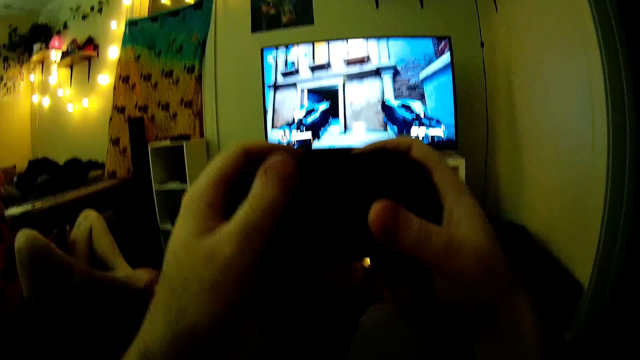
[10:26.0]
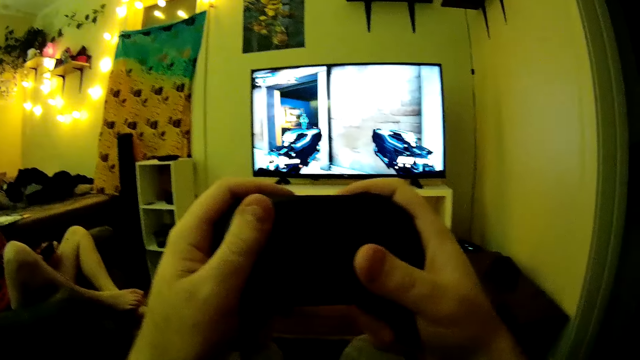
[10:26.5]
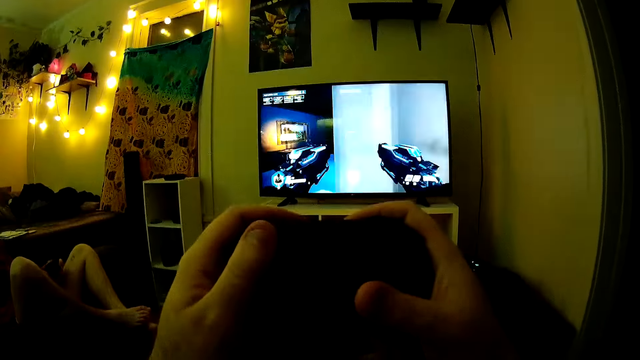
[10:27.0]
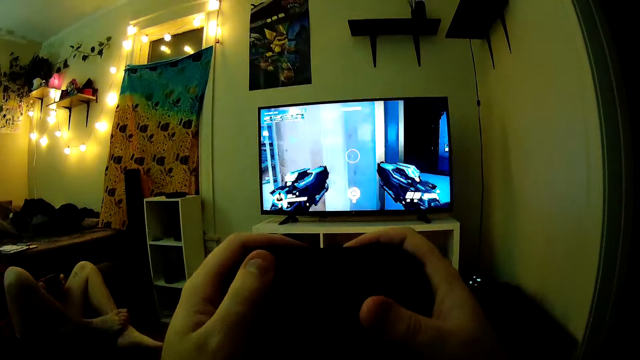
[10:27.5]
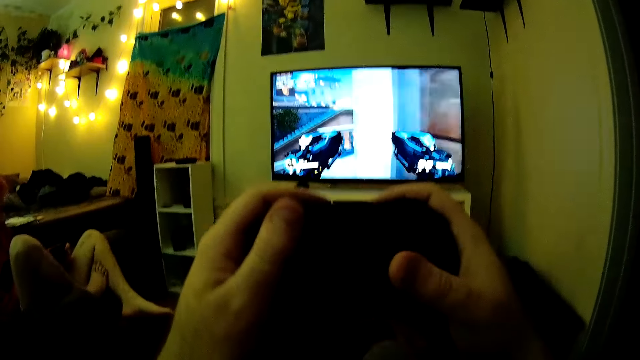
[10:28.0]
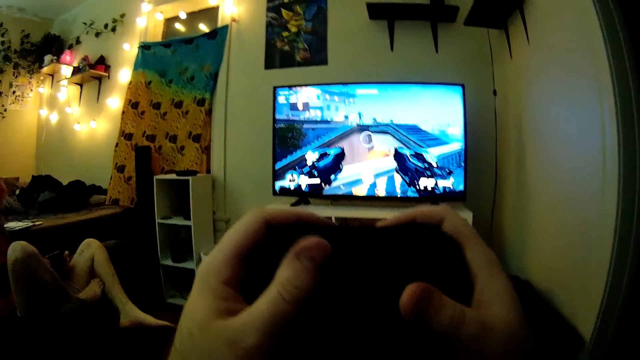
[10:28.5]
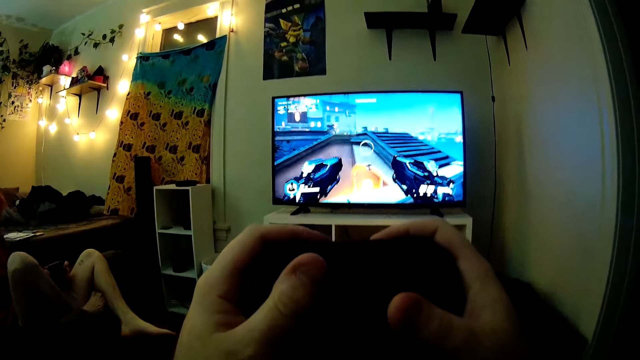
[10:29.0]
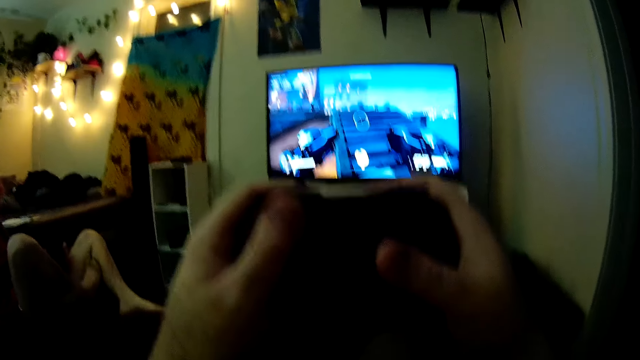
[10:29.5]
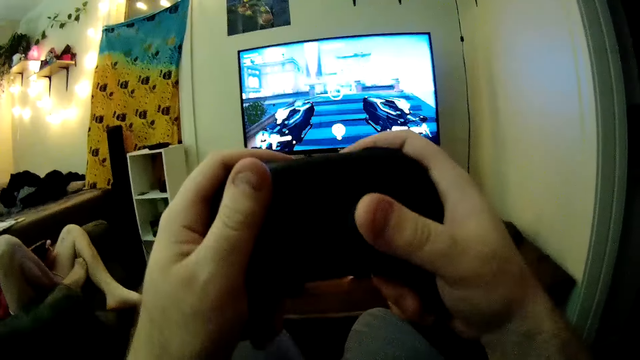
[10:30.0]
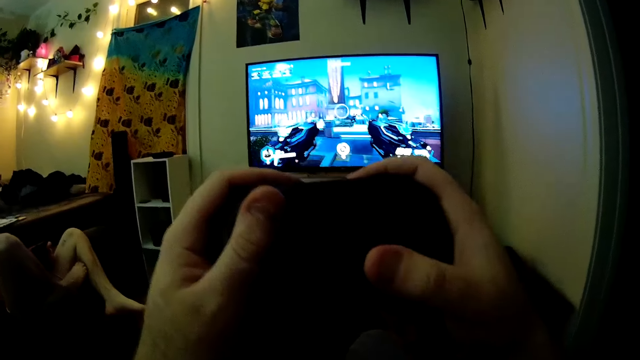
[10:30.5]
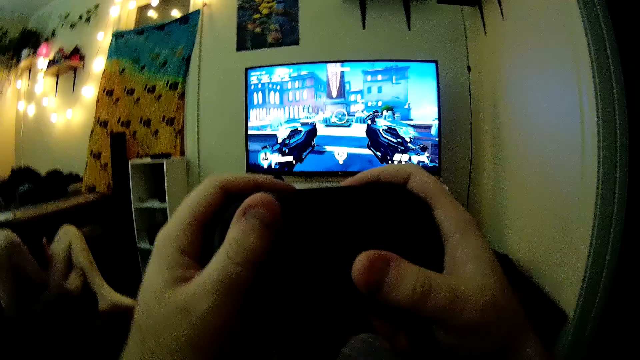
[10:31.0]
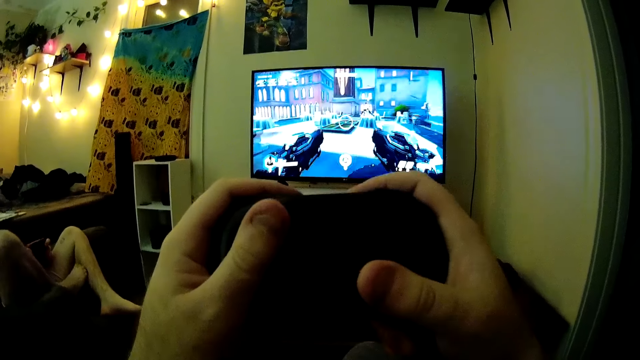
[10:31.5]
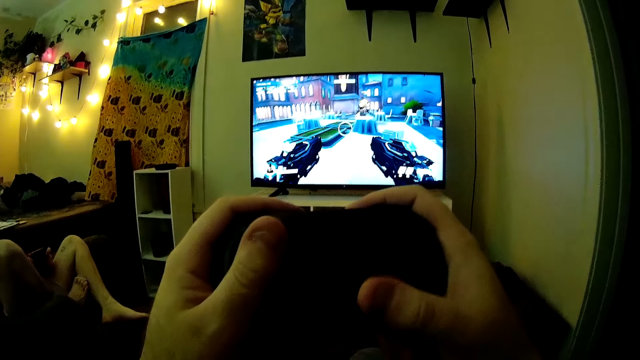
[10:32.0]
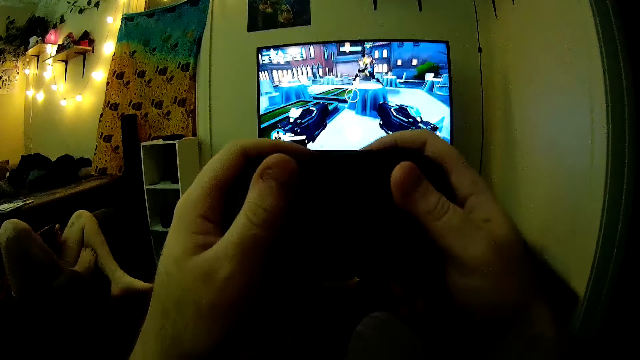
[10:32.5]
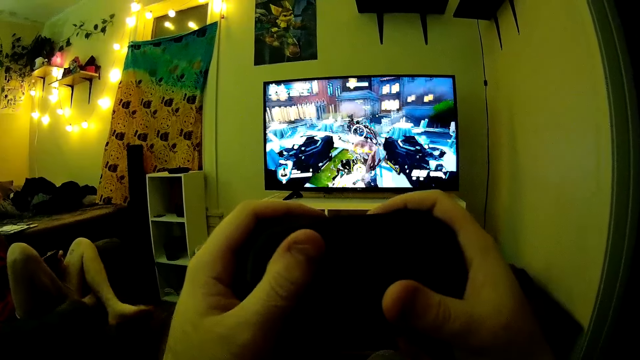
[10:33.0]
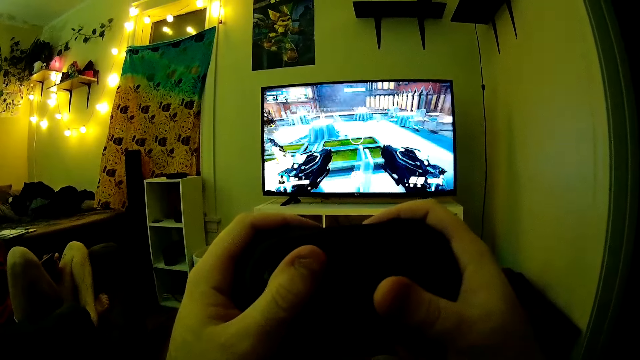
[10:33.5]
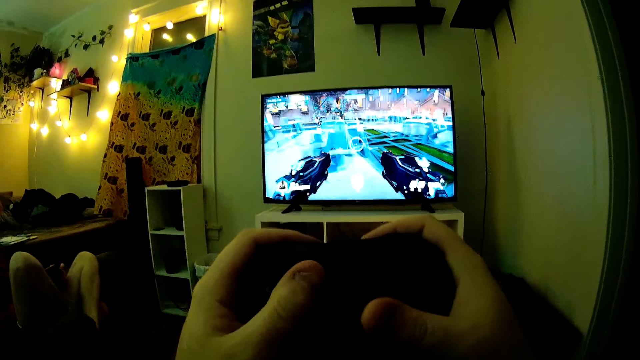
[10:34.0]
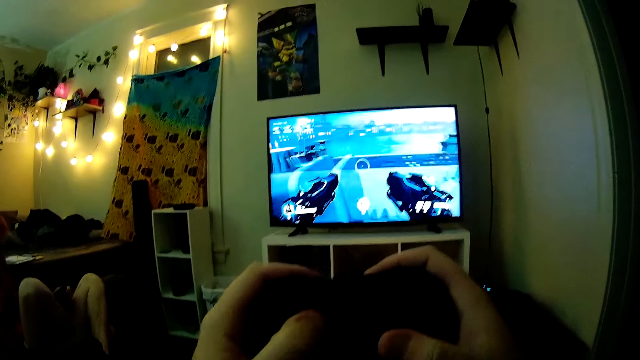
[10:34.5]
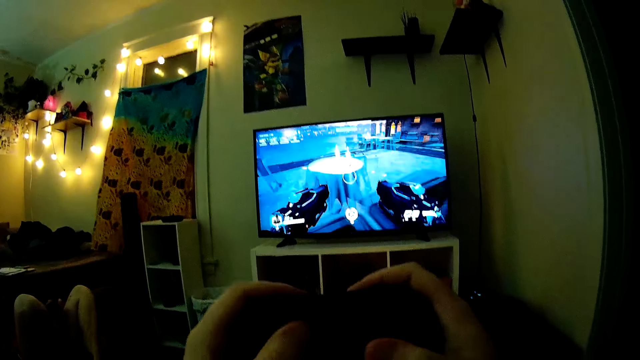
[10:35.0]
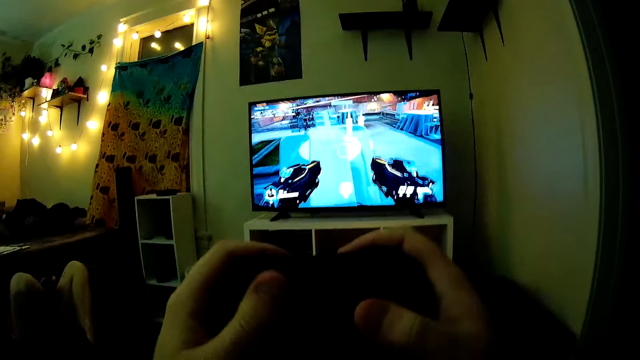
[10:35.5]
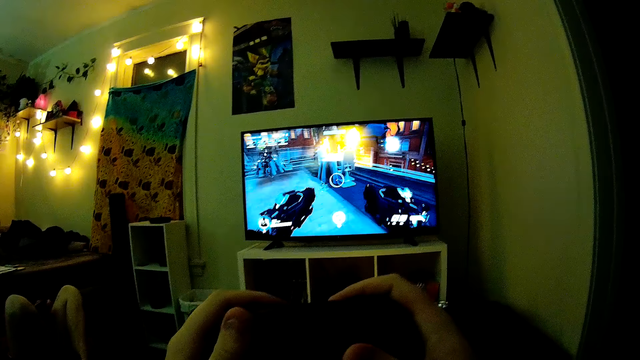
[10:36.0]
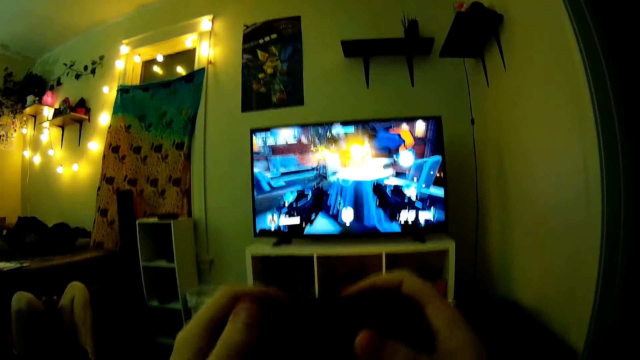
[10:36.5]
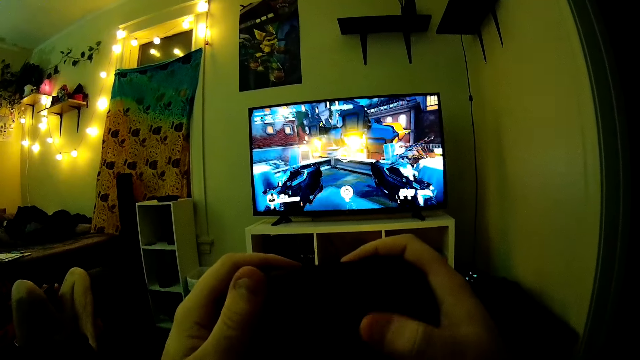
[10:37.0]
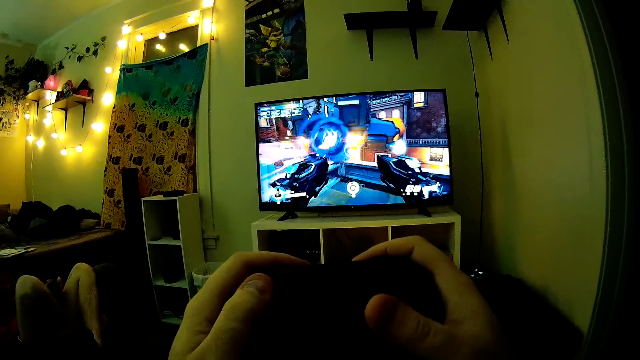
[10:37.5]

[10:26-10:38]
The camera wearer presses a button. A guy rubs a leg. The camera wearer plays a video game. The guy crosses legs.

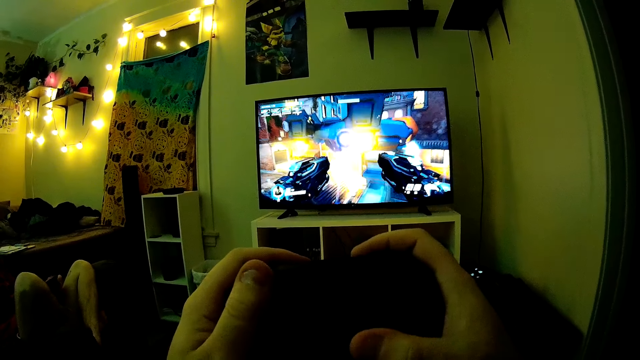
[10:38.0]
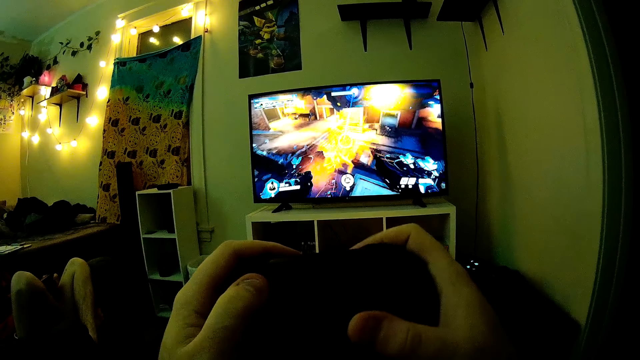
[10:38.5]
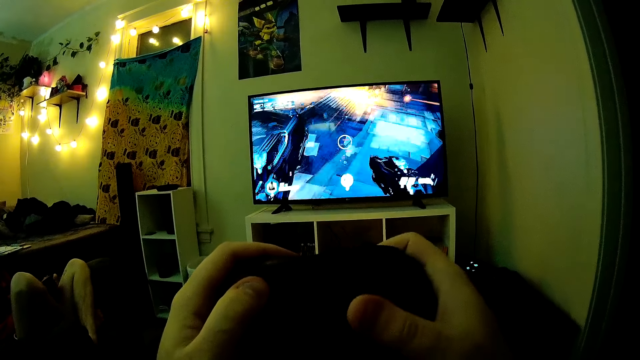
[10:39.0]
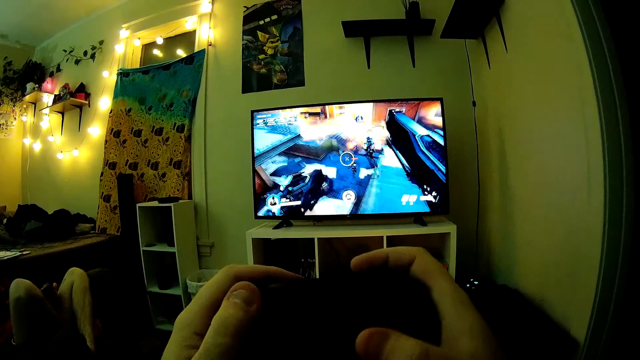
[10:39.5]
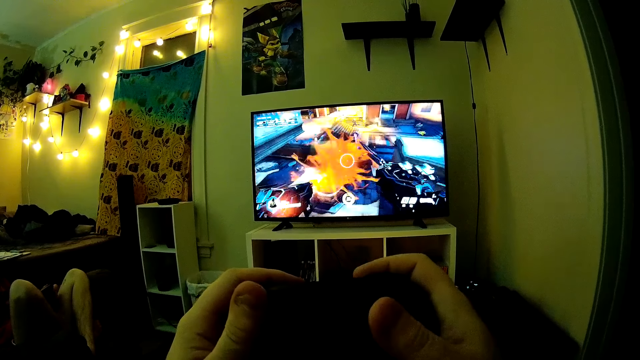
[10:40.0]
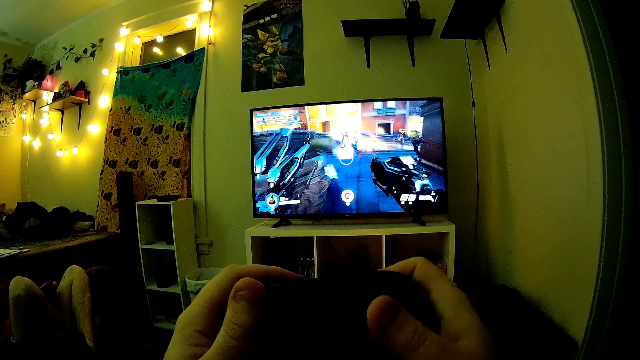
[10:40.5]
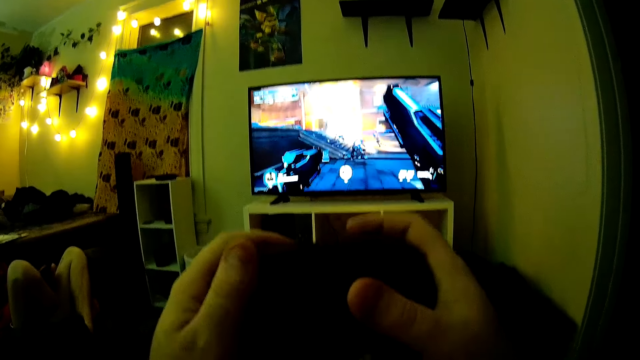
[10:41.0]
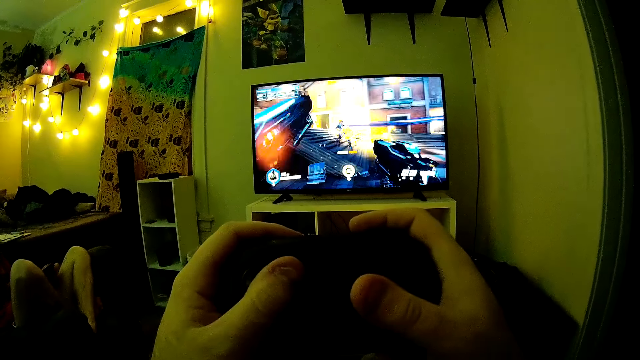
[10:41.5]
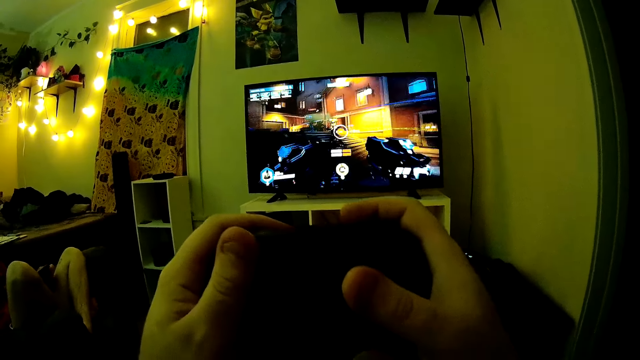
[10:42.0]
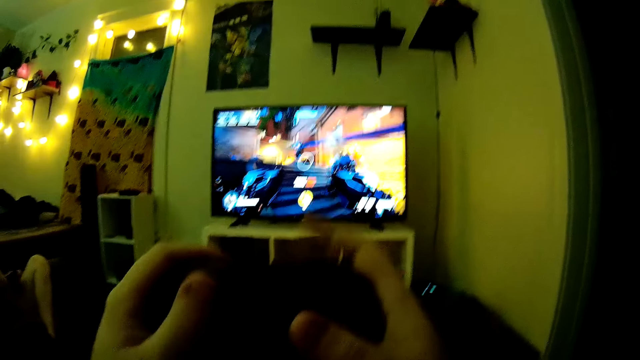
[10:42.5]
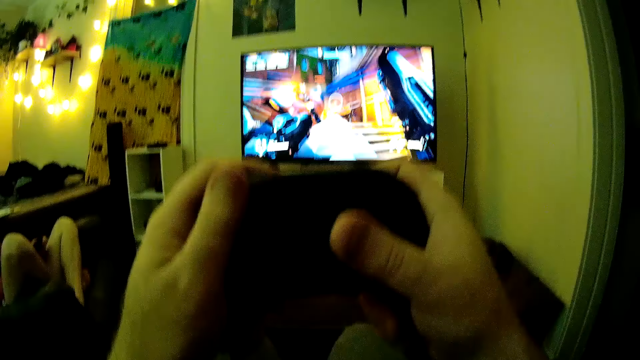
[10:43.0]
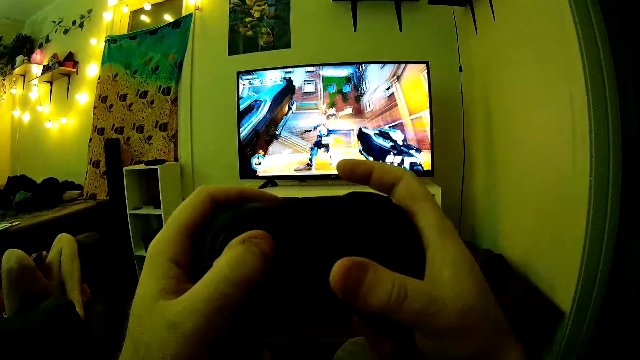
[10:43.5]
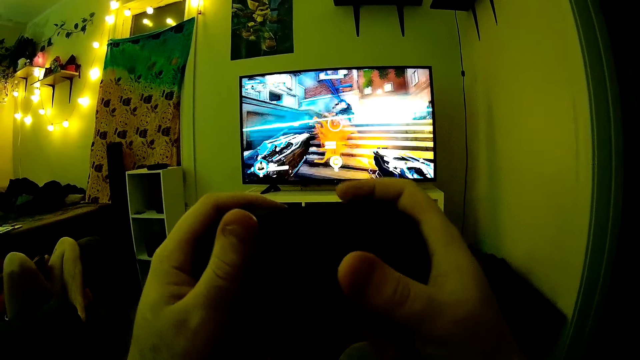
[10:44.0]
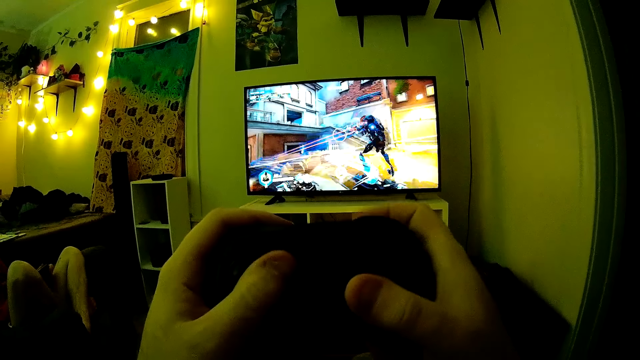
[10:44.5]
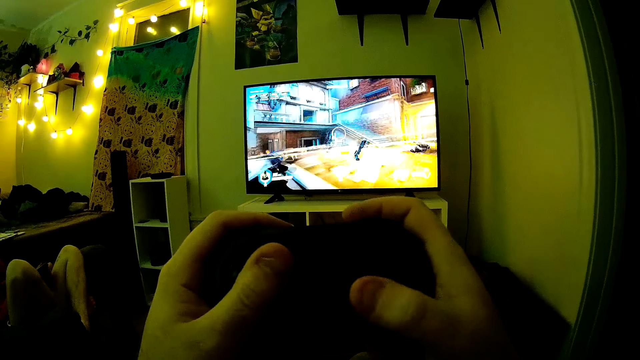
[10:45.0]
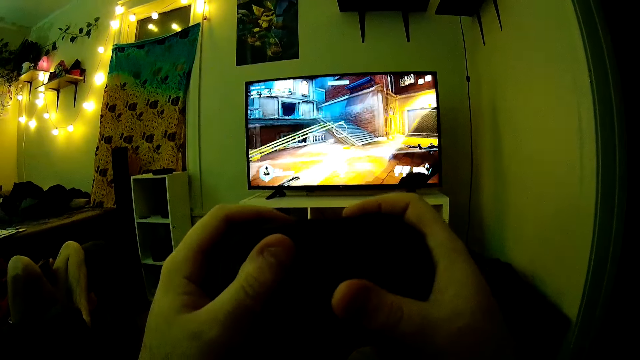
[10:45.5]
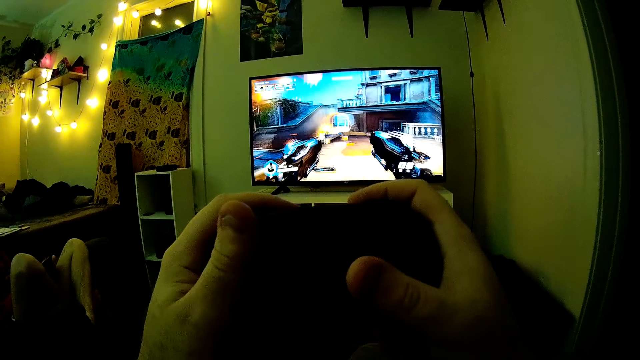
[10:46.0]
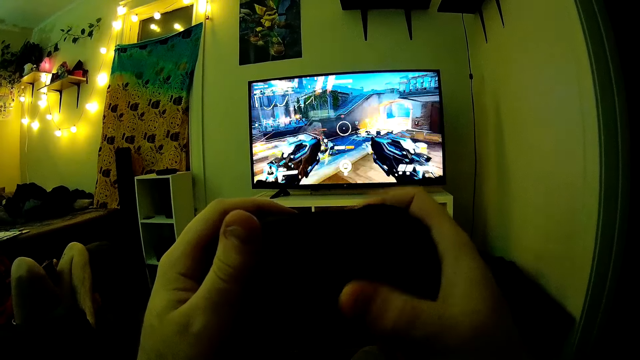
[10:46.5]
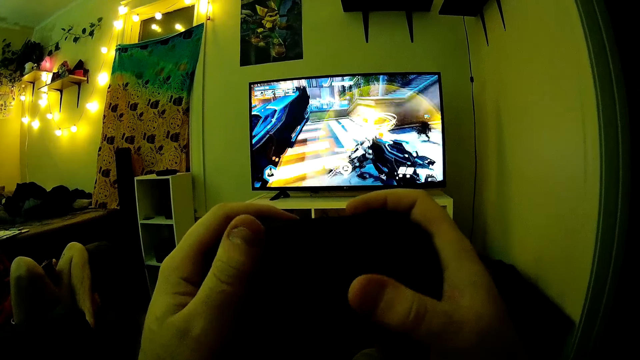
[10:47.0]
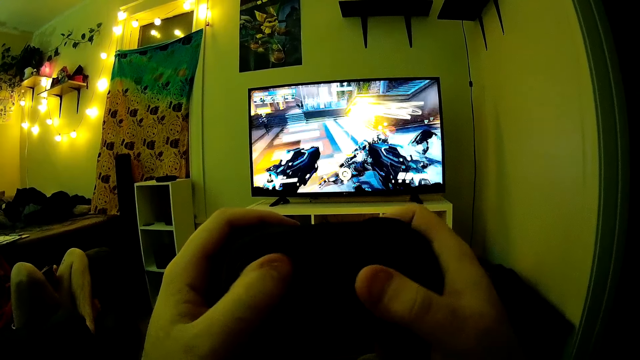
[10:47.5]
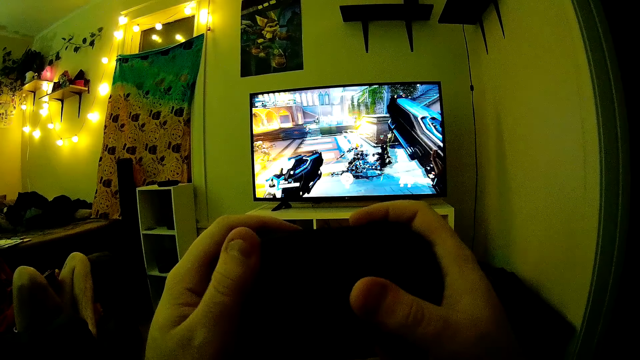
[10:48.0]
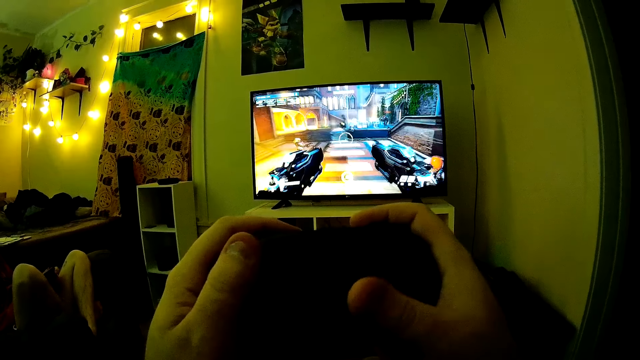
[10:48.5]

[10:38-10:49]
The camera wearer presses a button with the right hand. They press a button with the left hand. They press a button with the right hand. They press a button with the left hand. They press a button with the right hand. They press a button with the left hand.
